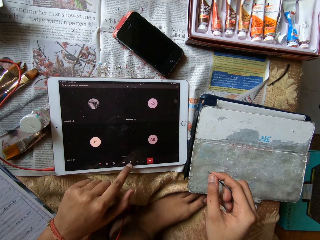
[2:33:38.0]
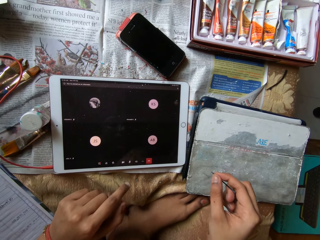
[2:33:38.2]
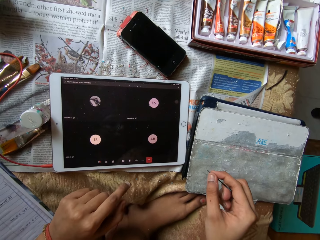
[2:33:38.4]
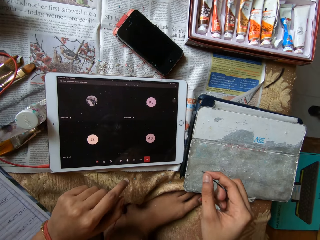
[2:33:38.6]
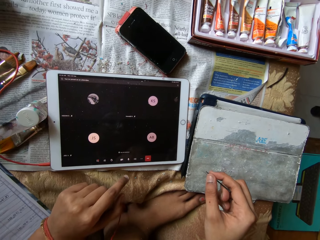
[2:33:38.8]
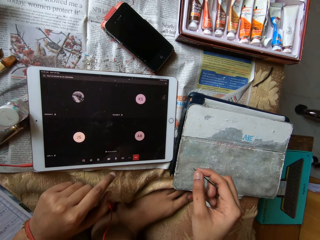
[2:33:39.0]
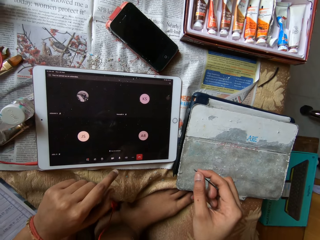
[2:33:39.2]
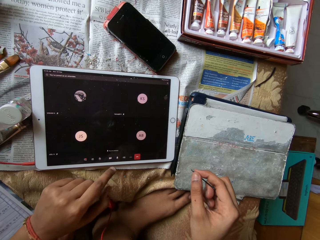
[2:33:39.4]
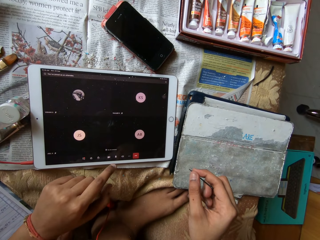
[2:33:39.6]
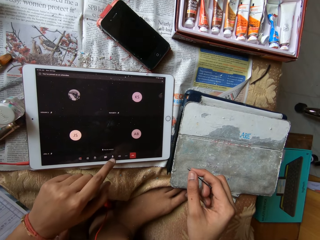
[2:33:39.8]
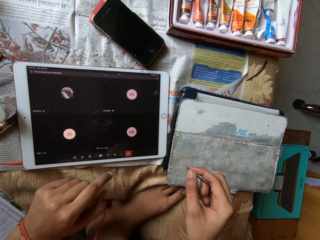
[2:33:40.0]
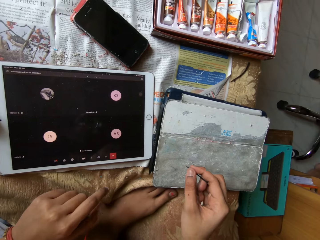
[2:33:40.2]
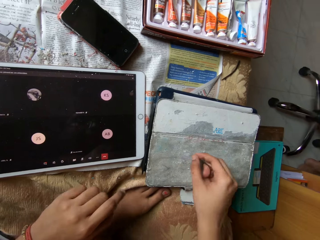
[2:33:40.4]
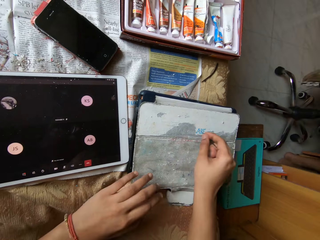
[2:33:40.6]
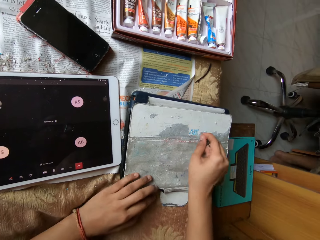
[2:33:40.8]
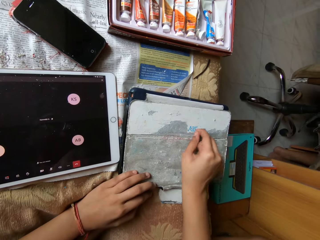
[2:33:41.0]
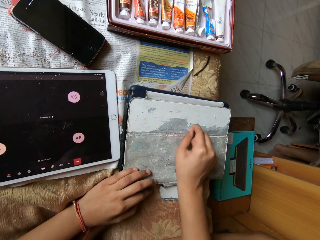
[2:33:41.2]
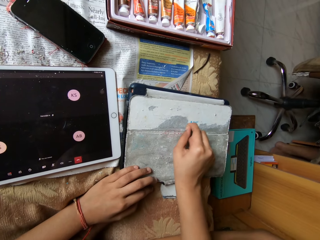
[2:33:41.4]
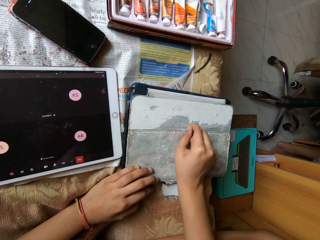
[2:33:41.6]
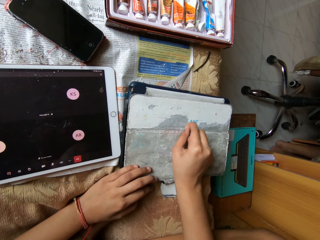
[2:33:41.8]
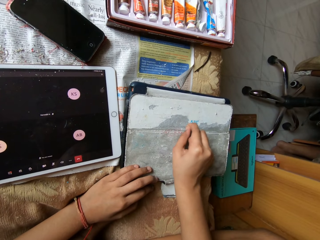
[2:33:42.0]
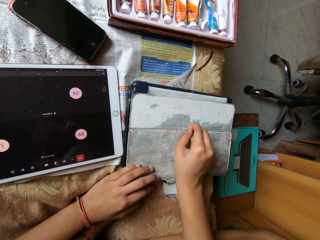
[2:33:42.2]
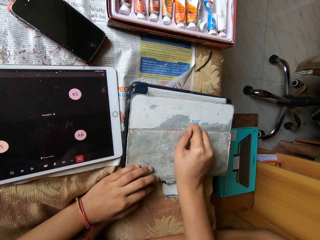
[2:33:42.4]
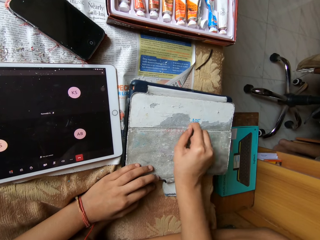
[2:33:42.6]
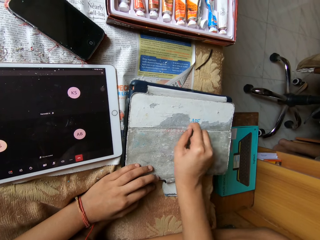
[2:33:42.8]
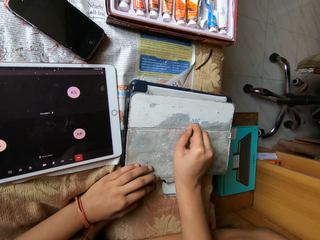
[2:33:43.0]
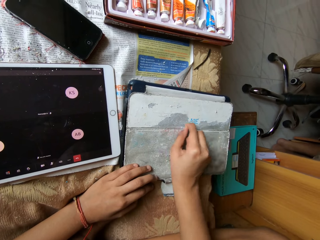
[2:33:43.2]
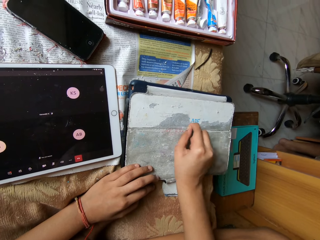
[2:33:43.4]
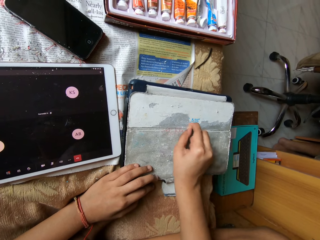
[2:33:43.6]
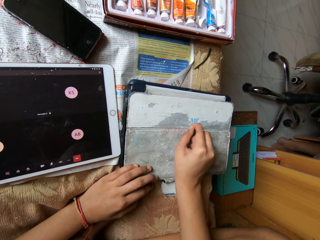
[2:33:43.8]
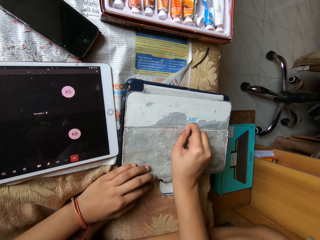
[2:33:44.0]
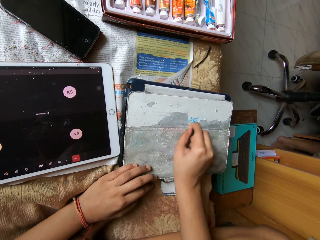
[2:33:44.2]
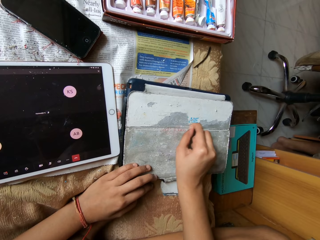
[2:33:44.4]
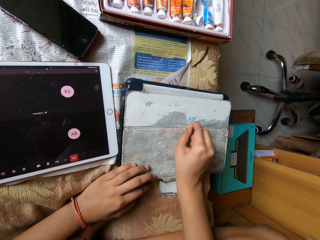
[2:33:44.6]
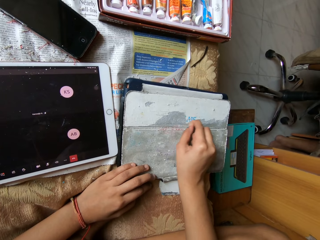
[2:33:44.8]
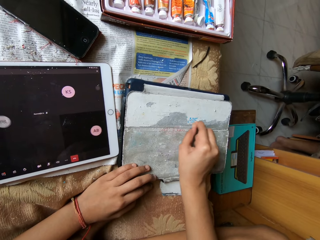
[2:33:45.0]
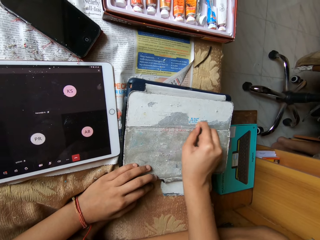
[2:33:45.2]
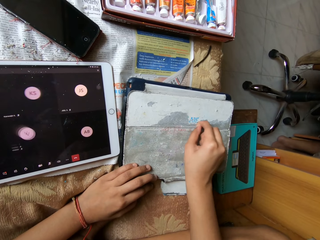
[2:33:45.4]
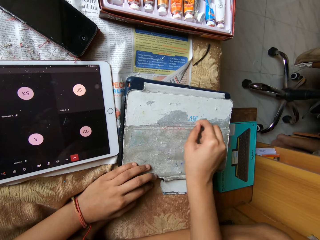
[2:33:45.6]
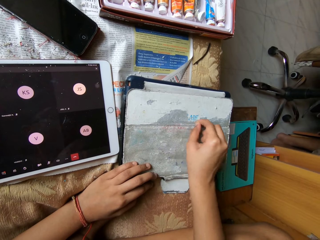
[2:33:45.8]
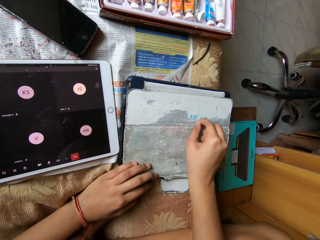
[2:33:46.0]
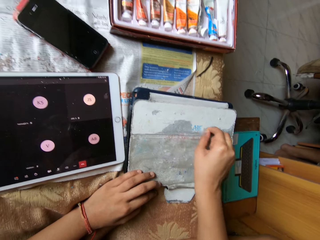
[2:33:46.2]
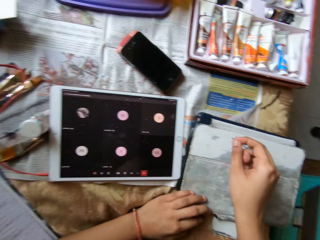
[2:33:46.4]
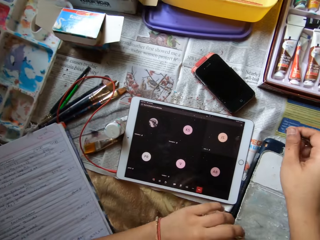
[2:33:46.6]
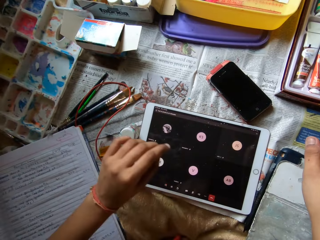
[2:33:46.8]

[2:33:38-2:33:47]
The camera wearer presses the tablet on the bed with her left hand. She operates the tablet. She talks. She presses the tablet on the bed with her left hand. She scrapes the tablet pouch on the bed with the pin in her right hand. She places her left hand on the tablet pouch on the bed.

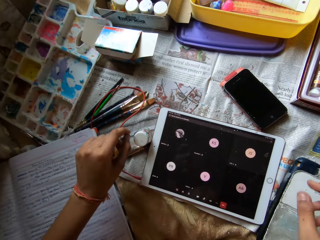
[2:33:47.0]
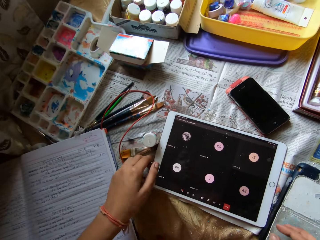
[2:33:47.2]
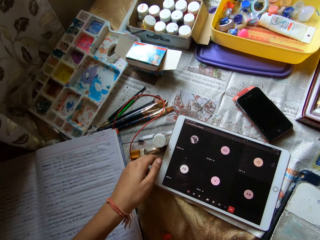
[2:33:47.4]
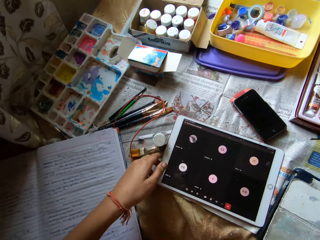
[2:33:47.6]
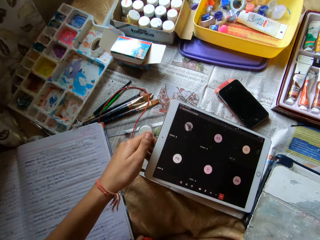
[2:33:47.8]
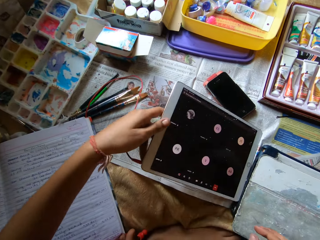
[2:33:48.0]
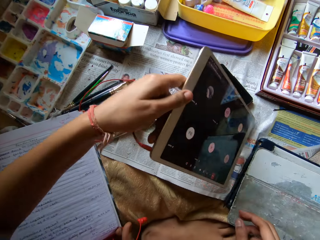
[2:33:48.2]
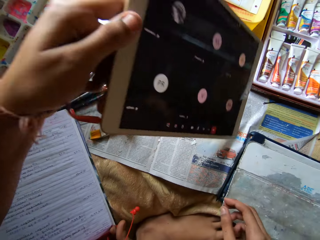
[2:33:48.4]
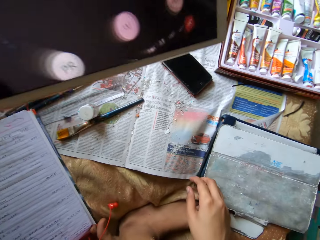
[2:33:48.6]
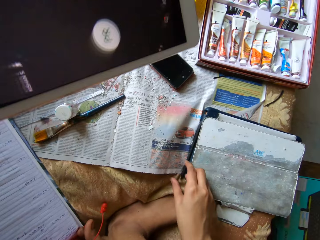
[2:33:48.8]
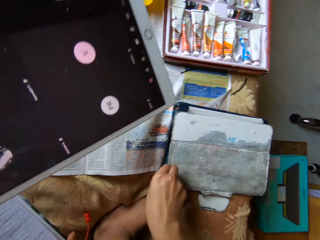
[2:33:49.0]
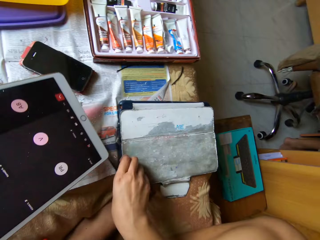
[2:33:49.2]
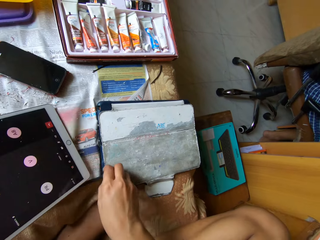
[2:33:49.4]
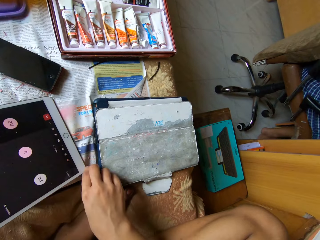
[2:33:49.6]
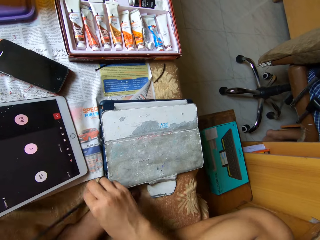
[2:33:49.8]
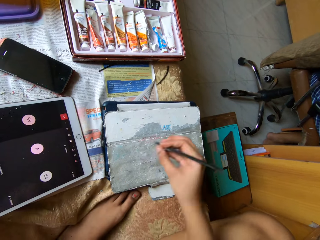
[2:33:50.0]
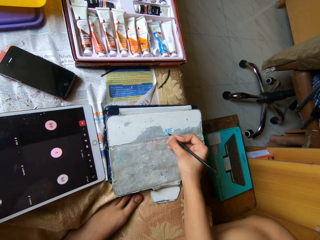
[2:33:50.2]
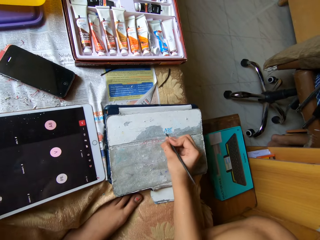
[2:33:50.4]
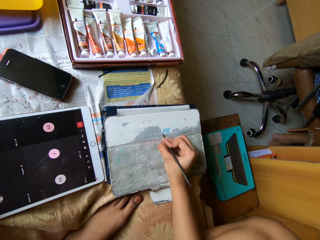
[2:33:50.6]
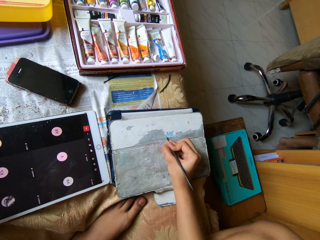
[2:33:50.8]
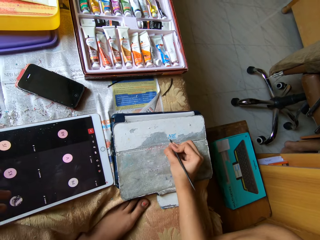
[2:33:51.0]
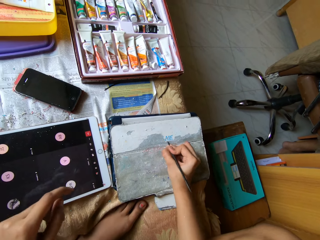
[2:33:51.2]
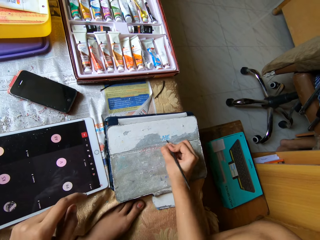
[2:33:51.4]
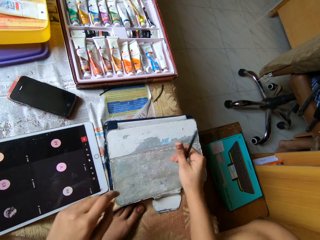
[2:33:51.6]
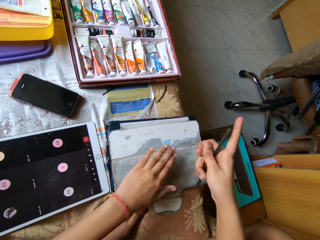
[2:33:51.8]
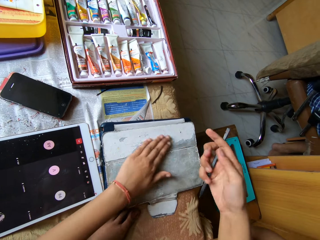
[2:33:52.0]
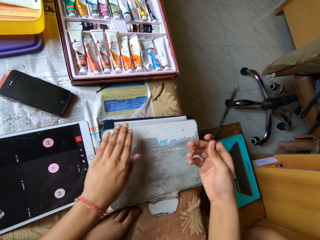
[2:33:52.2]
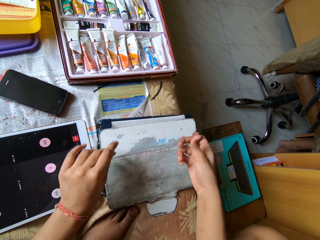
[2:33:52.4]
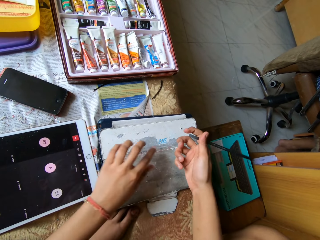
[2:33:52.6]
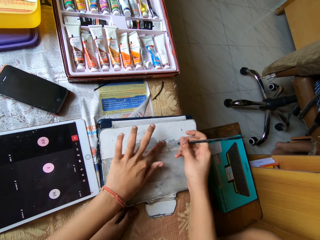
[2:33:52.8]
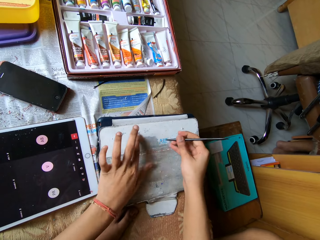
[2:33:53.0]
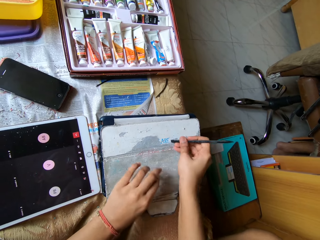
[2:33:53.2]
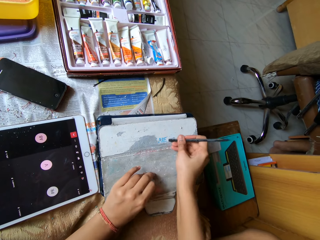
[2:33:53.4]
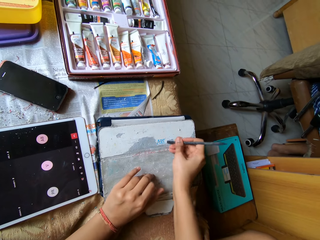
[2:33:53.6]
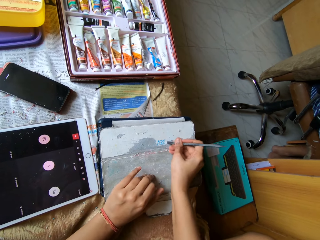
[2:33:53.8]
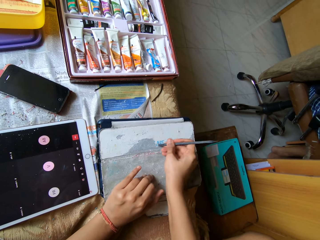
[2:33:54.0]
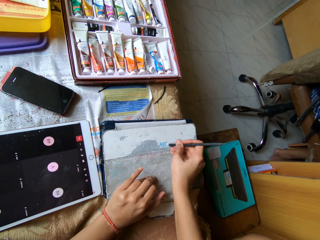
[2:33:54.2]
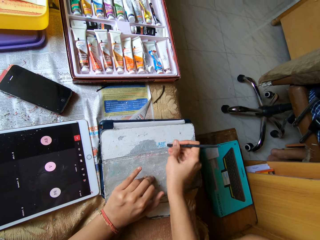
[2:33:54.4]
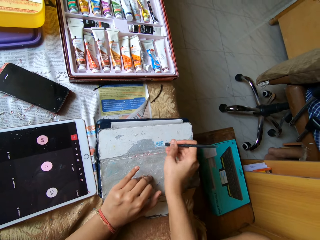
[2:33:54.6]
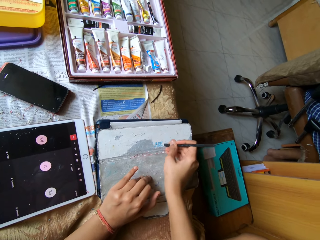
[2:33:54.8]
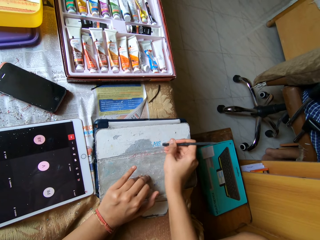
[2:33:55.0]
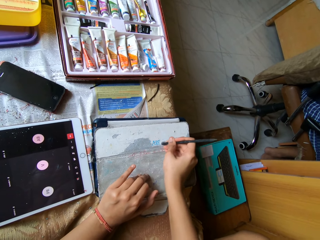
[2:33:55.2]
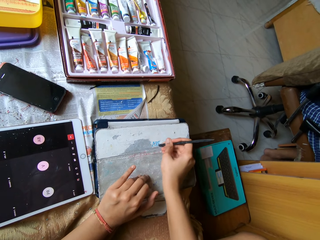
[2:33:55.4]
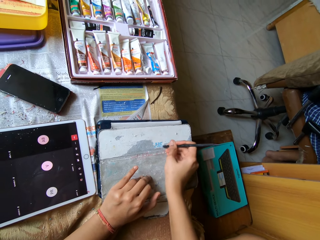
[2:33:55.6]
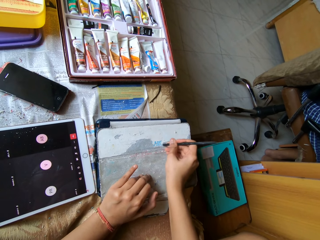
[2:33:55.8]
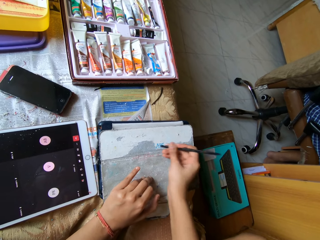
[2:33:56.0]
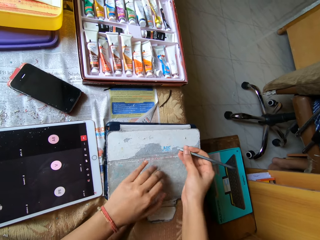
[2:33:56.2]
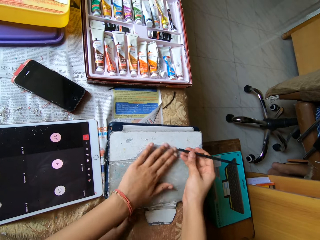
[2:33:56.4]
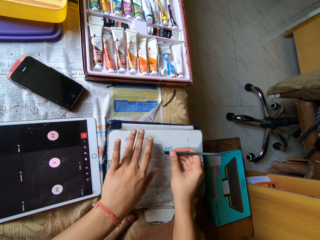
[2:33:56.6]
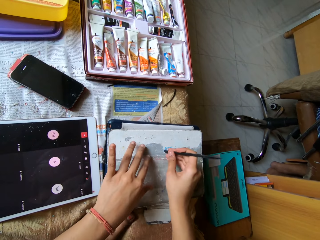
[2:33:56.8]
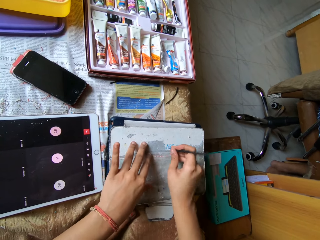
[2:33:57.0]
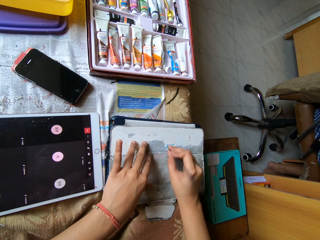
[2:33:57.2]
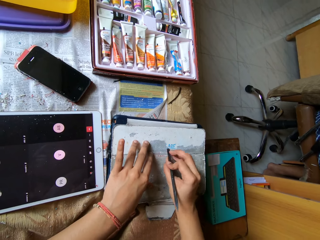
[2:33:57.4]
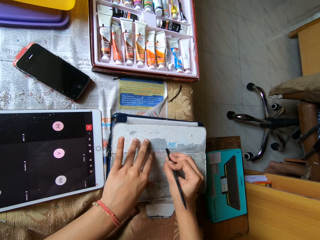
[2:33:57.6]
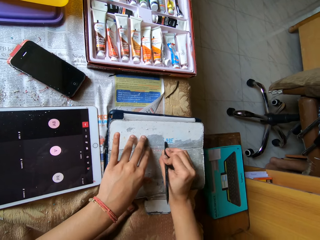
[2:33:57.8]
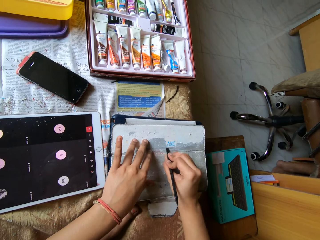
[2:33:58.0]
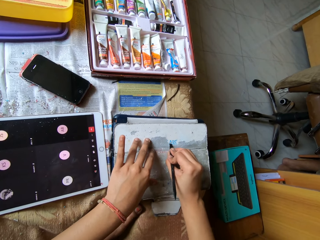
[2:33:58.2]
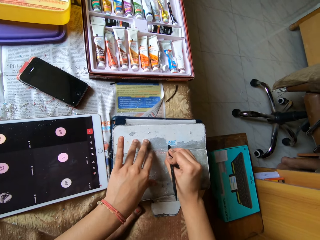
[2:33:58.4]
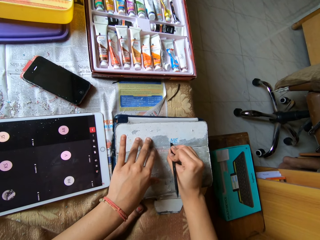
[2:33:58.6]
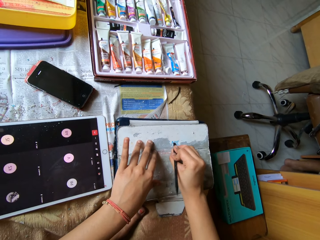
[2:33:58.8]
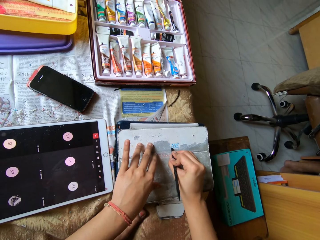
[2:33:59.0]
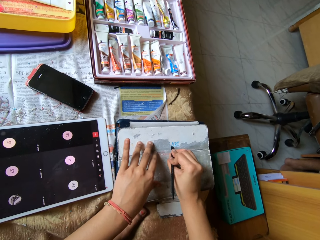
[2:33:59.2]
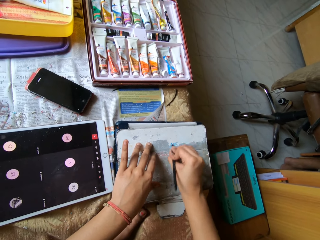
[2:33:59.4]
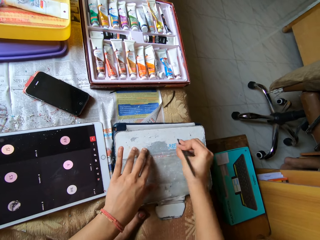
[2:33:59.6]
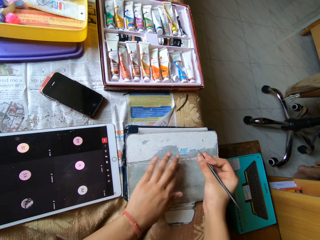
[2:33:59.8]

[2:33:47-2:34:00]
The camera wearer drops the pin on the bed with her right hand. She picks up the tablet from the bed with her left hand. She places the tablet on the bed with her left hand. She picks up a scraper pen from the bed with her right hand. She scrapes the tablet pouch on the bed with the scraper pen in her right hand. She turns the scraper pen in her right hand. She wipes the tablet pouch on the bed with her left hand. She scrapes the tablet pouch on the bed with the scraper pen in her right hand. She places her left hand on the tablet pouch on the bed. She wipes the tablet pouch on the bed with her left hand. She scrapes the tablet pouch on the bed with the scraper pen in her right hand.
